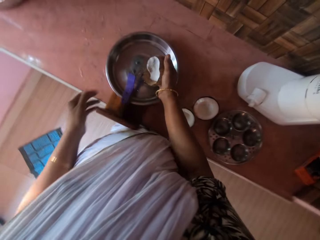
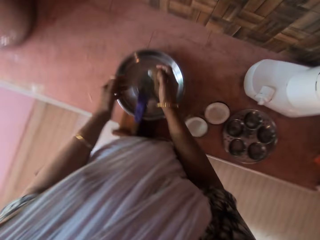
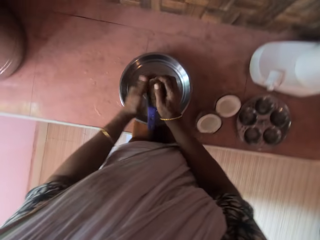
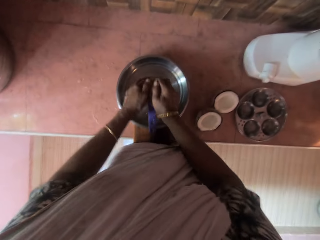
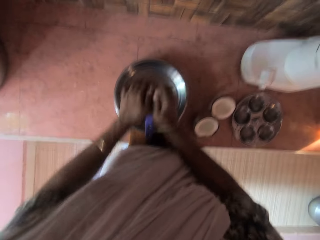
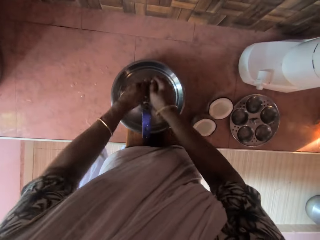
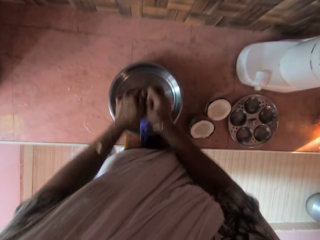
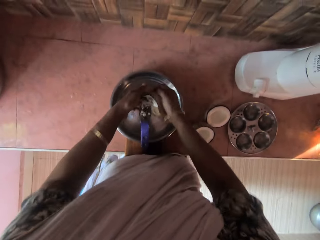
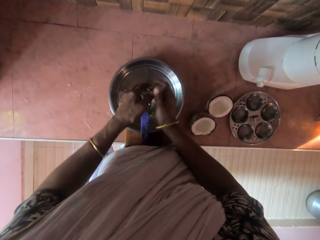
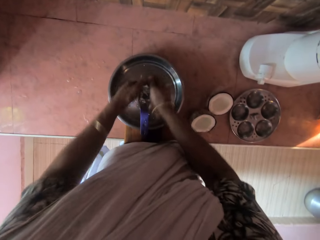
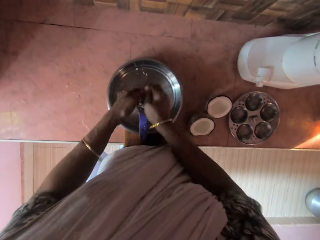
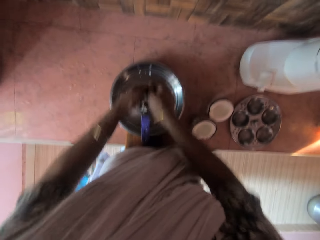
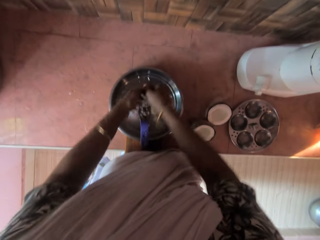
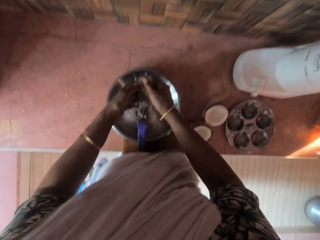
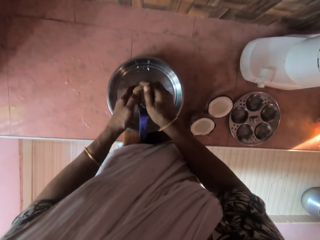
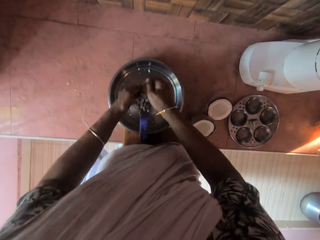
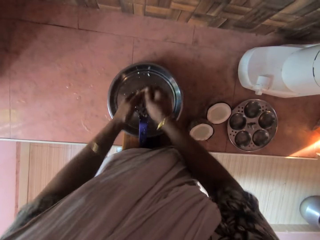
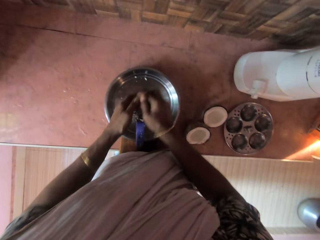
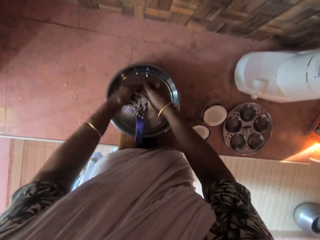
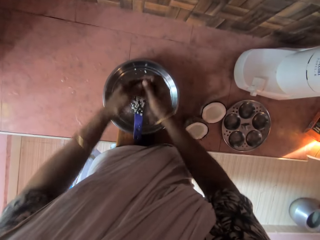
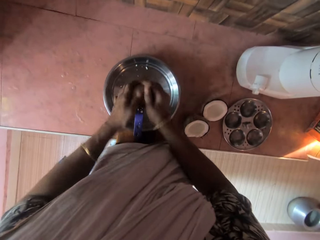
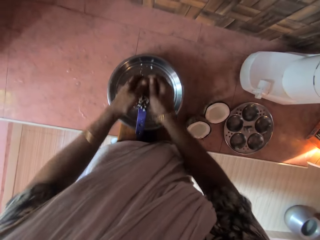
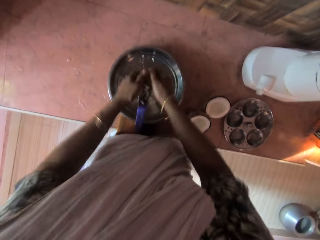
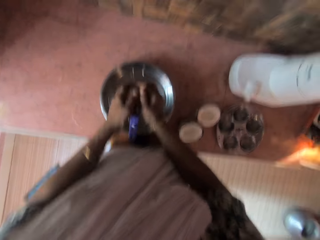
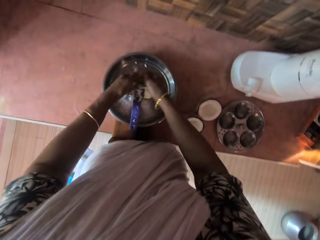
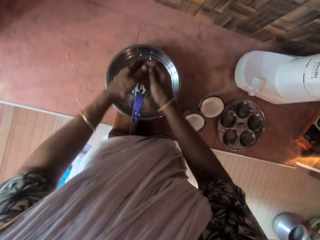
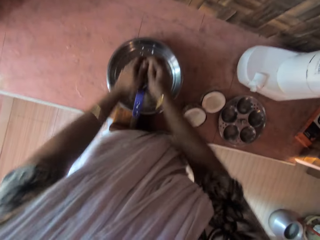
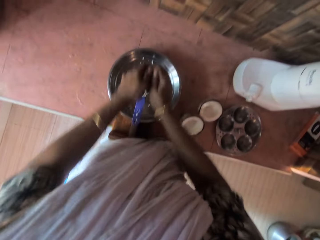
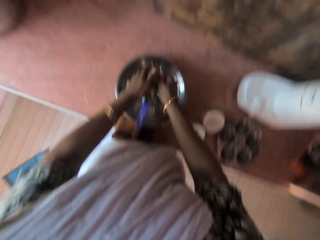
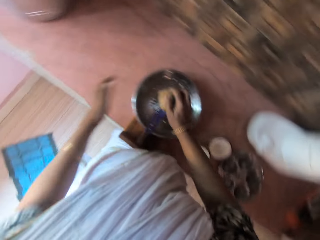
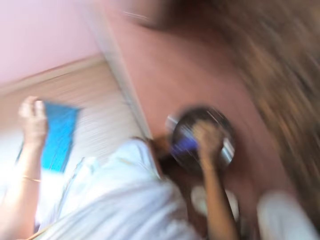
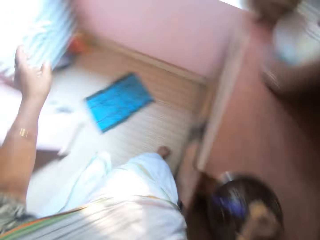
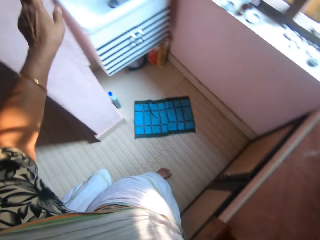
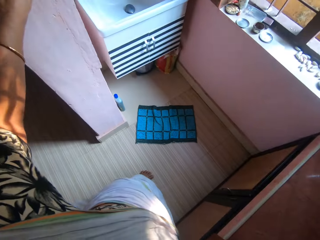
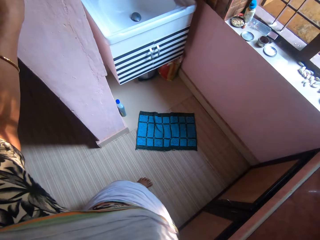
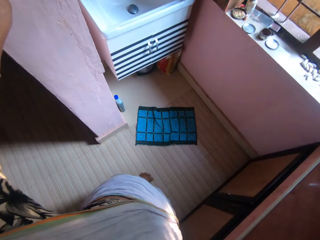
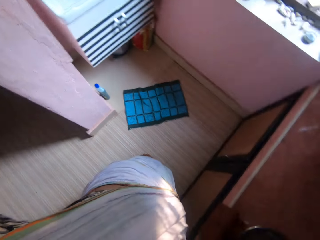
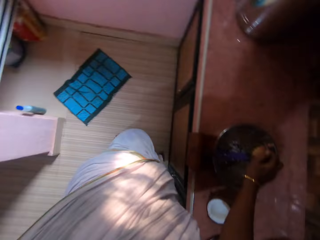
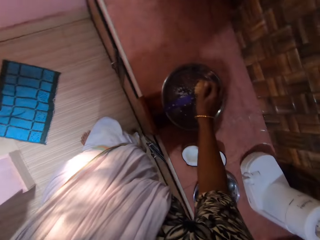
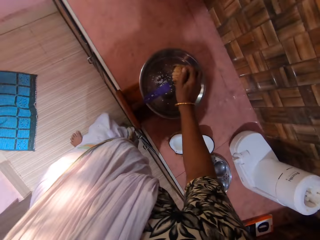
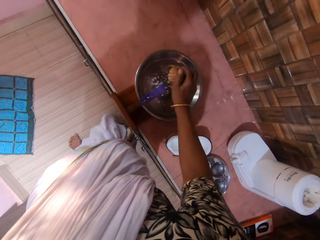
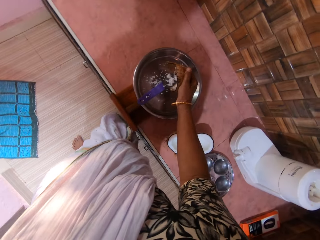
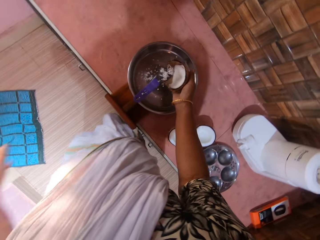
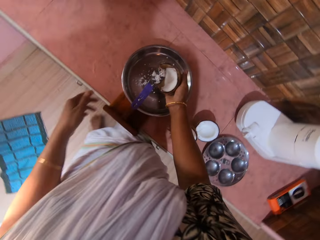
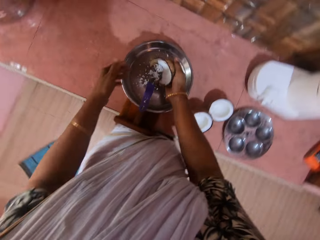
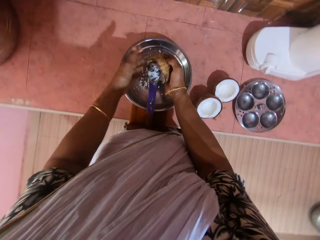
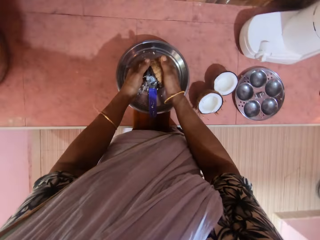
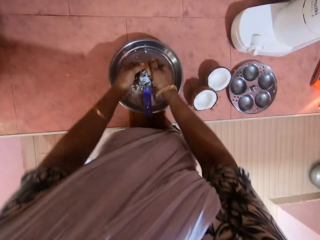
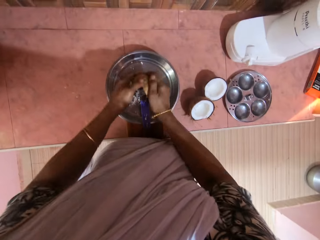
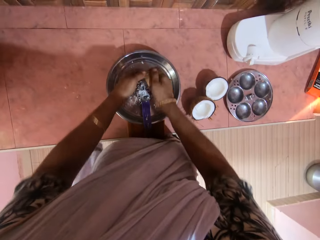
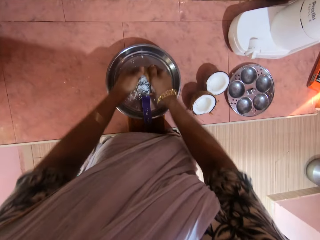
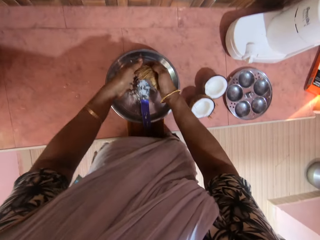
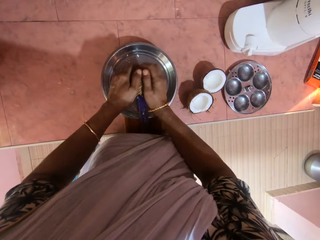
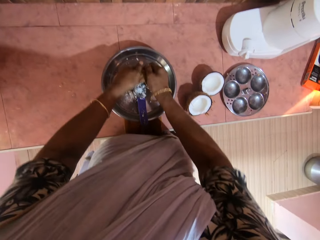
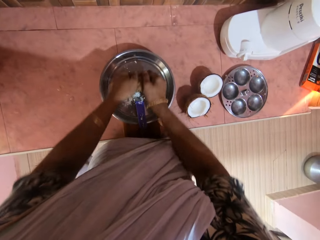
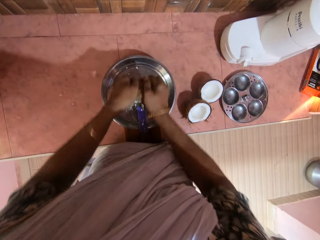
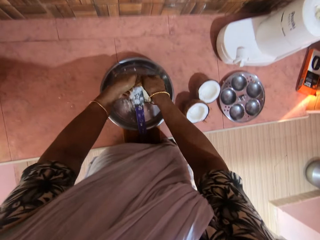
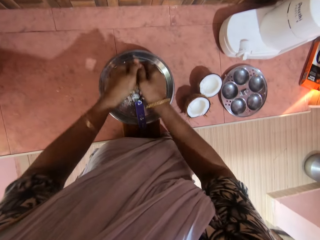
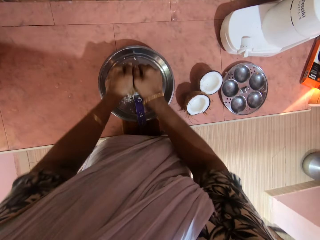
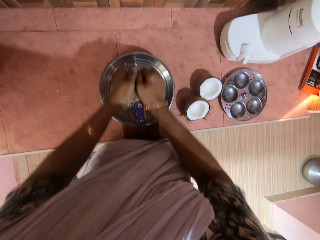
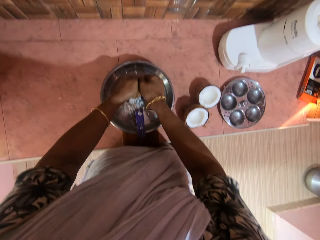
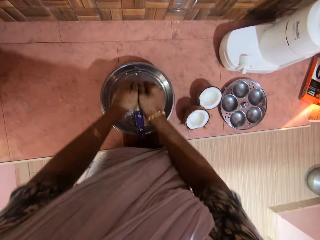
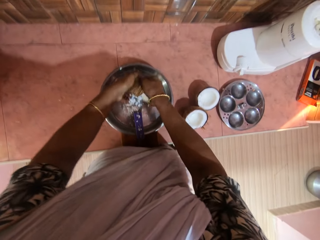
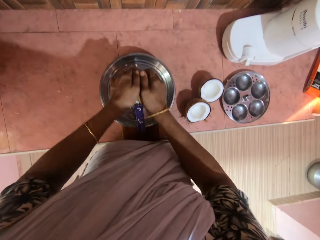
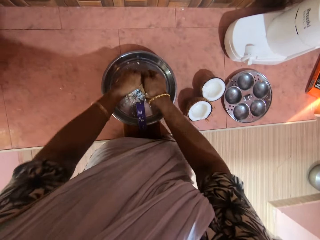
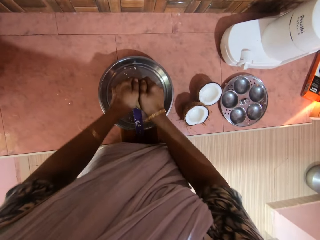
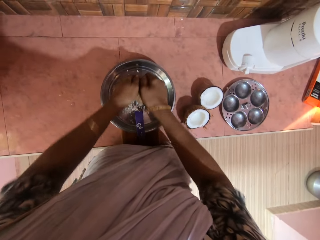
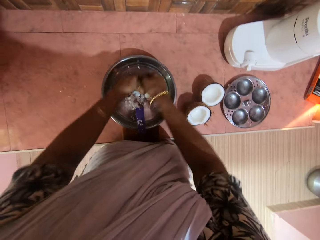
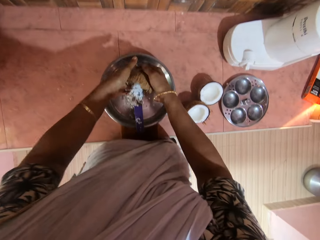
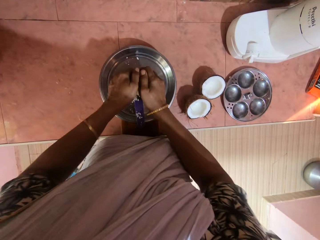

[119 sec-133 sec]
The camera wearer grates the coconut on a chirava with both hands. She holds the coconut with both hands. She raises the hand. She touches the wall with her left hand. She holds the coconut with both hands. She grates the coconut on the chirava with both hands.

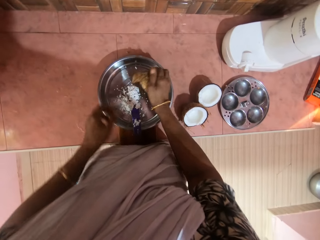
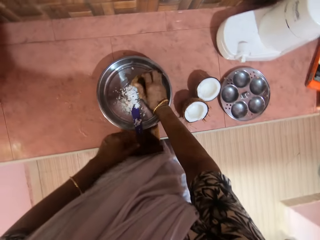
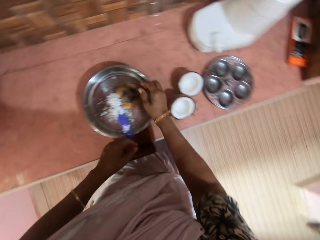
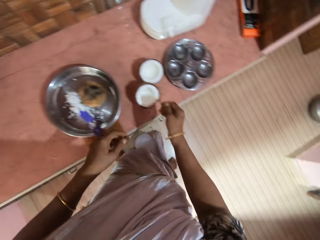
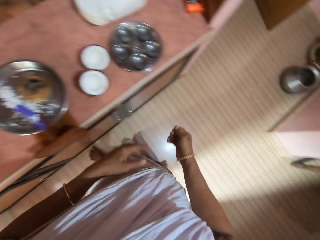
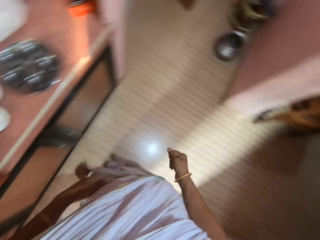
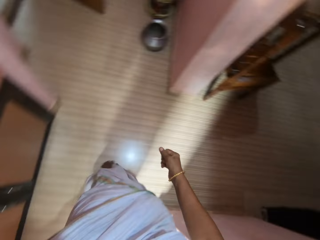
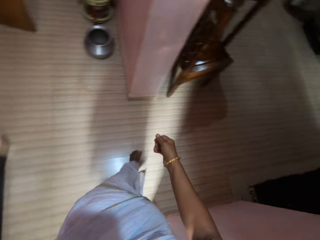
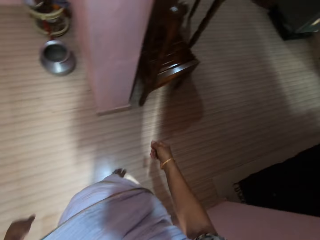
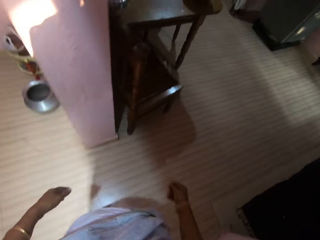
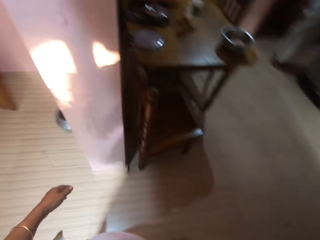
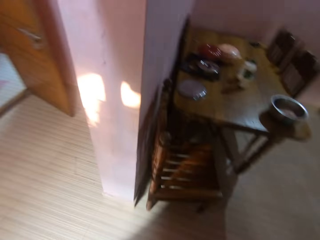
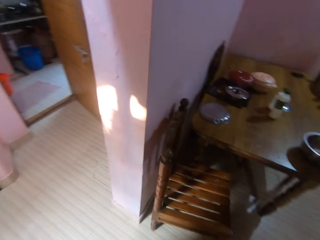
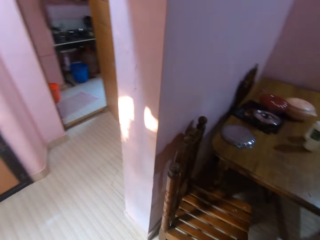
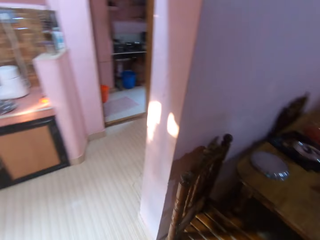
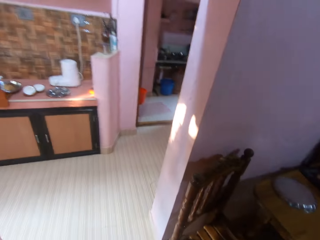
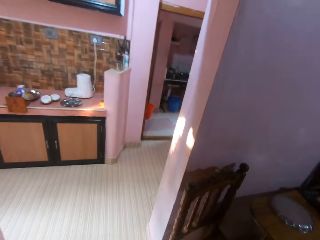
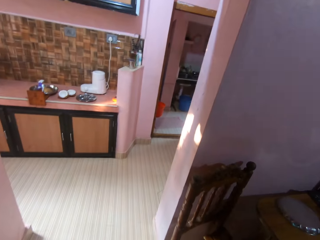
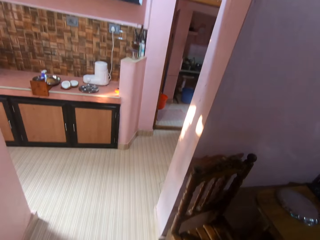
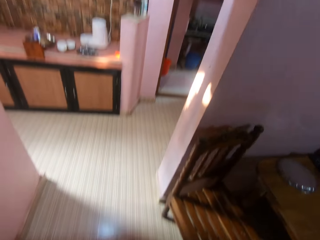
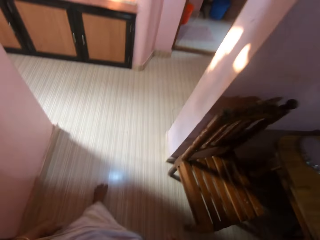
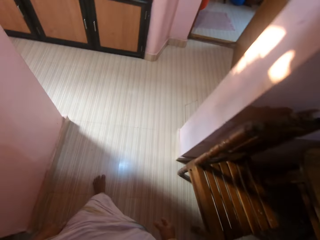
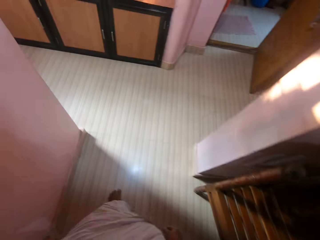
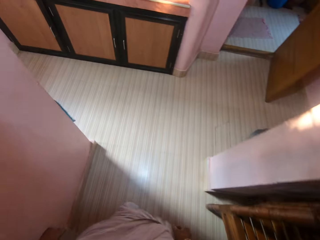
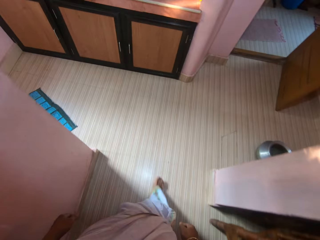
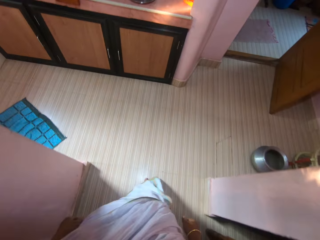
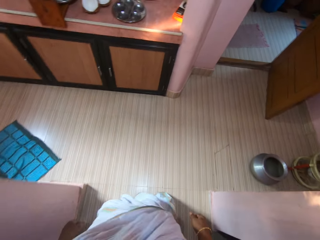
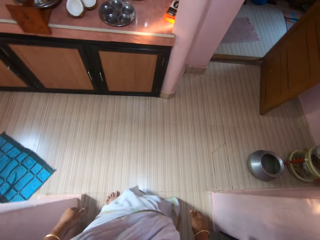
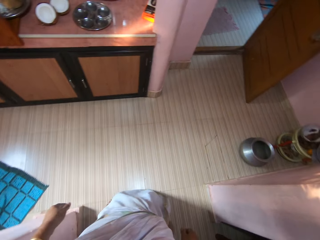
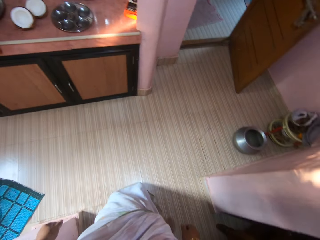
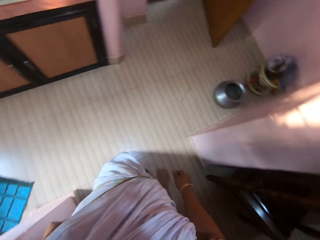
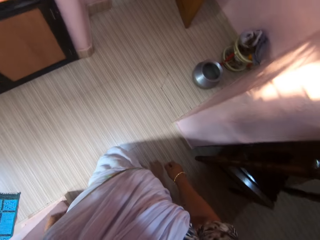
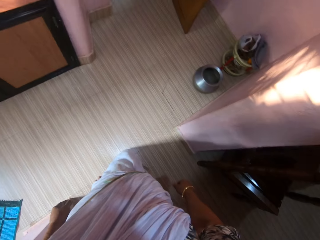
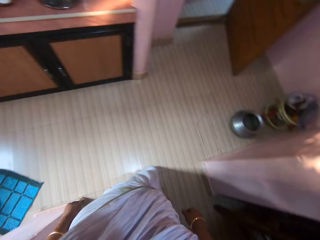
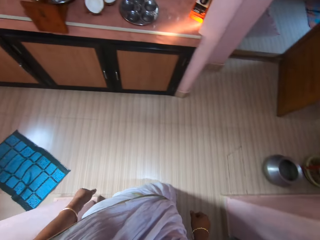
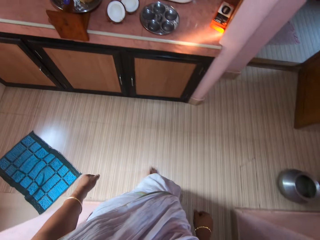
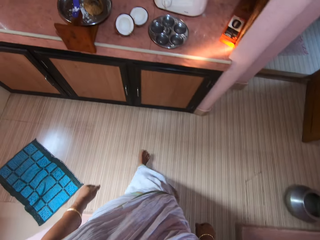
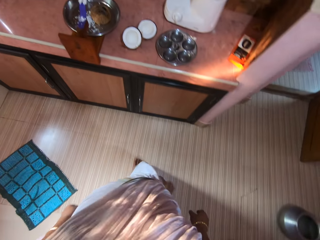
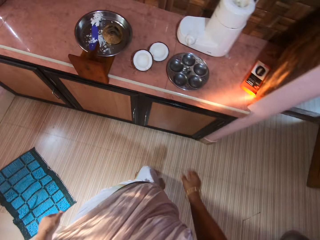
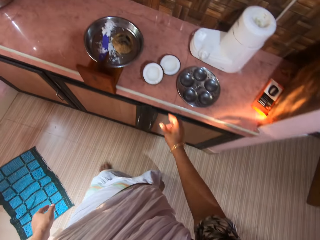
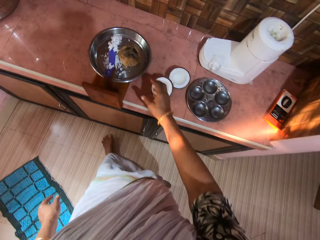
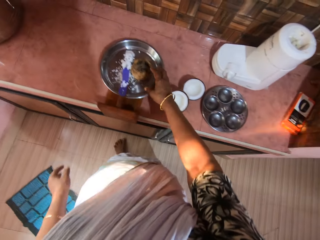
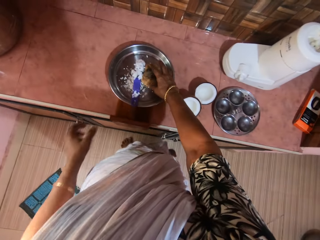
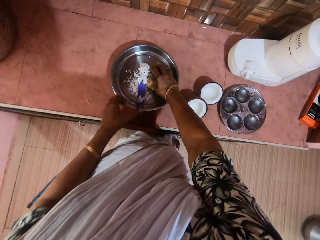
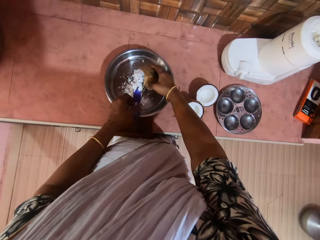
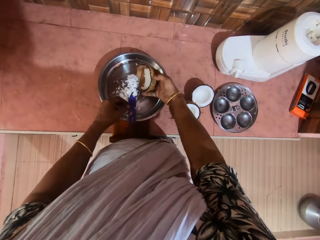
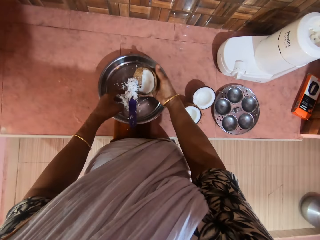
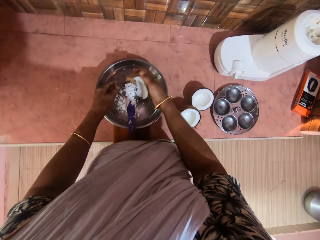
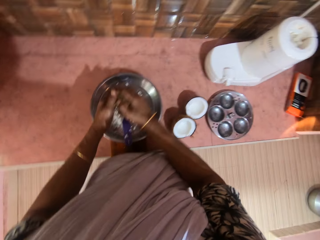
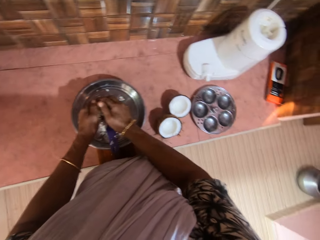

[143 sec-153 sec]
The camera wearer drops the coconut into a bowl with her right hand. She walks towards the table. She converses with a man. She picks the coconut from the bowl with her right hand.
